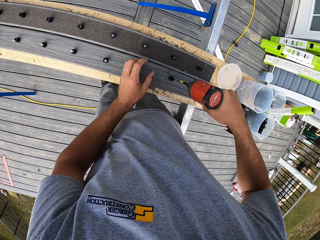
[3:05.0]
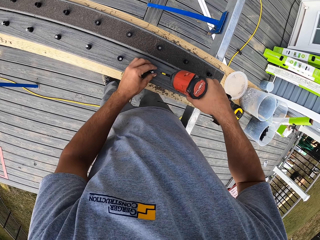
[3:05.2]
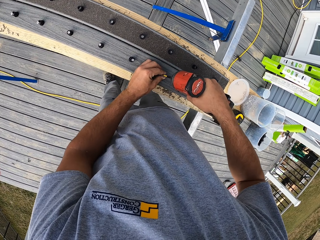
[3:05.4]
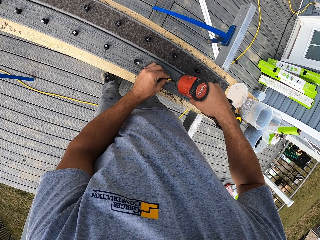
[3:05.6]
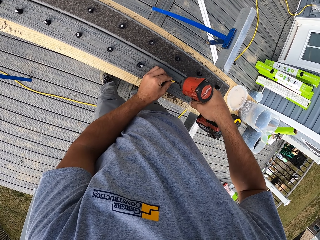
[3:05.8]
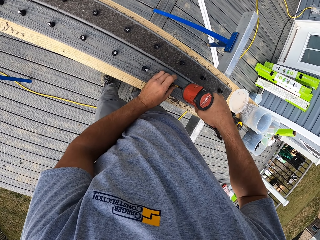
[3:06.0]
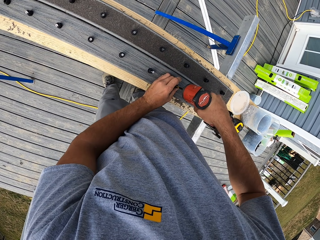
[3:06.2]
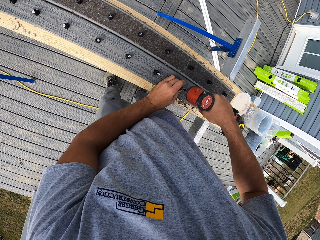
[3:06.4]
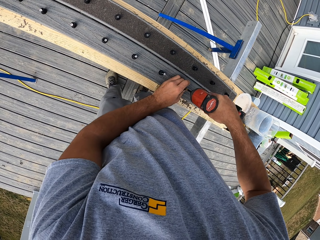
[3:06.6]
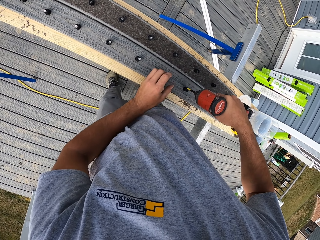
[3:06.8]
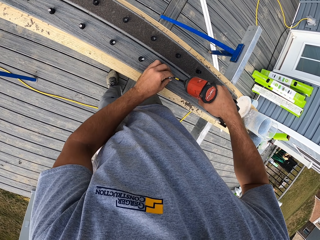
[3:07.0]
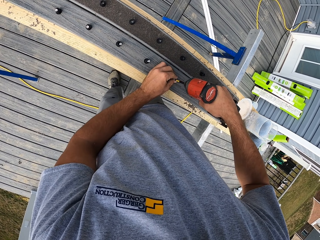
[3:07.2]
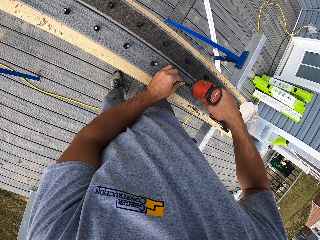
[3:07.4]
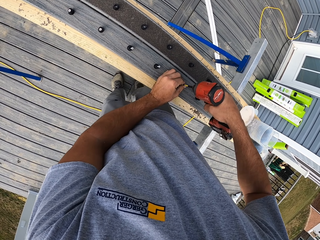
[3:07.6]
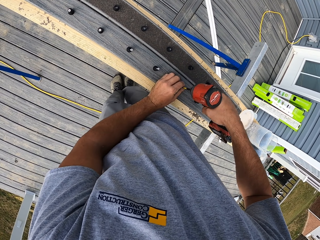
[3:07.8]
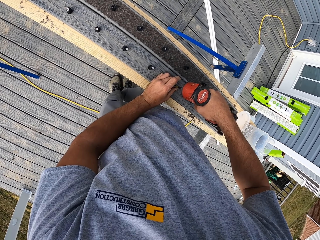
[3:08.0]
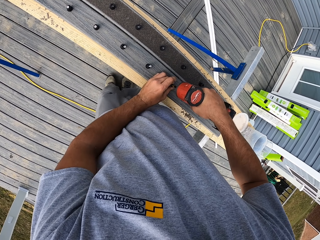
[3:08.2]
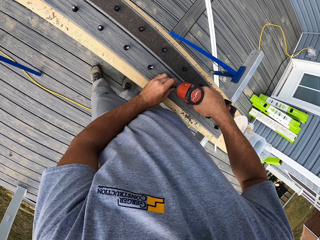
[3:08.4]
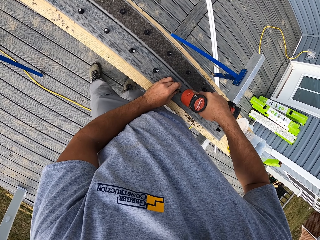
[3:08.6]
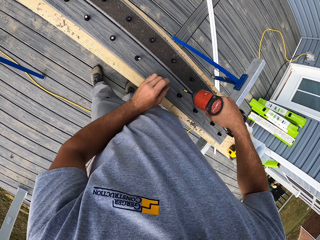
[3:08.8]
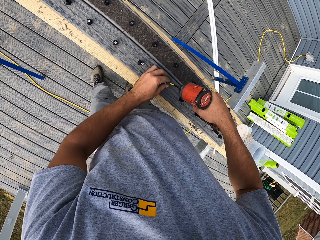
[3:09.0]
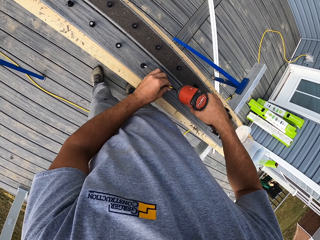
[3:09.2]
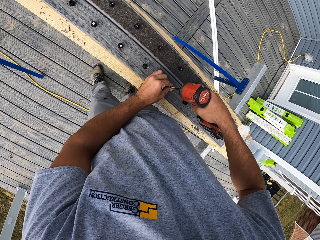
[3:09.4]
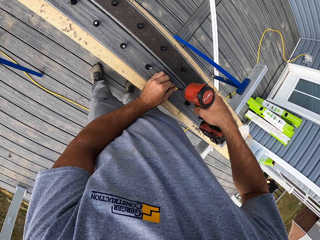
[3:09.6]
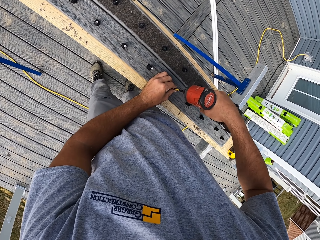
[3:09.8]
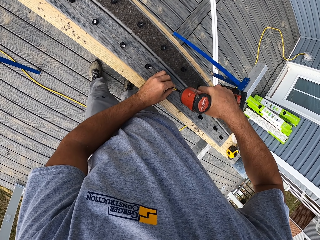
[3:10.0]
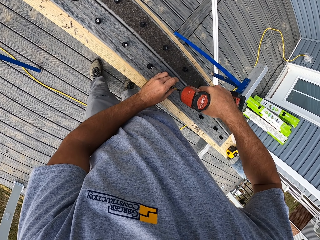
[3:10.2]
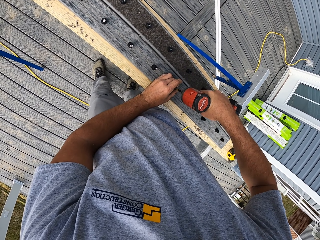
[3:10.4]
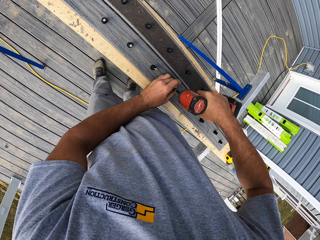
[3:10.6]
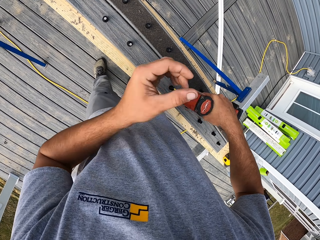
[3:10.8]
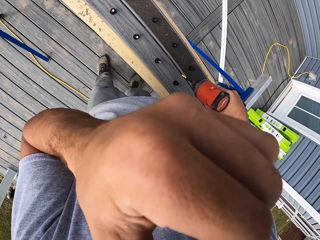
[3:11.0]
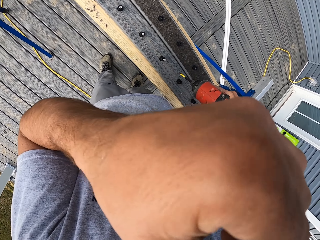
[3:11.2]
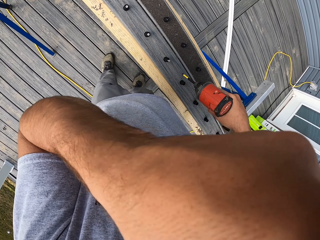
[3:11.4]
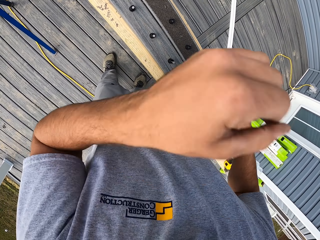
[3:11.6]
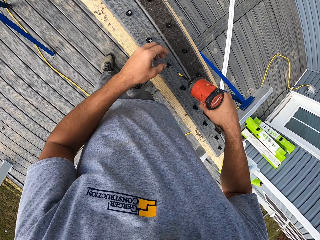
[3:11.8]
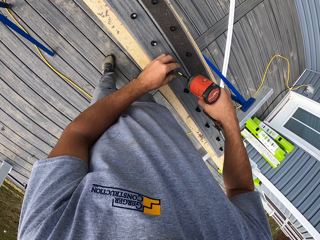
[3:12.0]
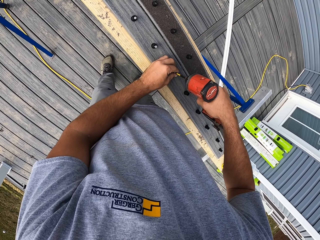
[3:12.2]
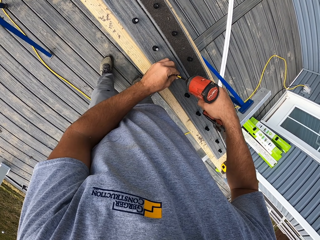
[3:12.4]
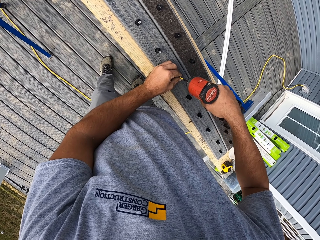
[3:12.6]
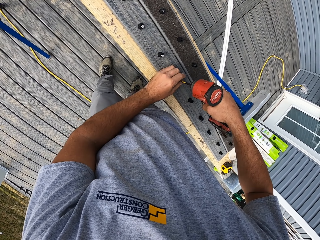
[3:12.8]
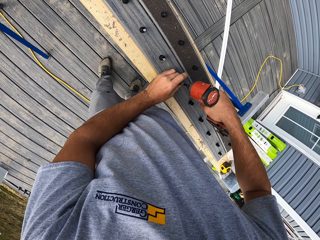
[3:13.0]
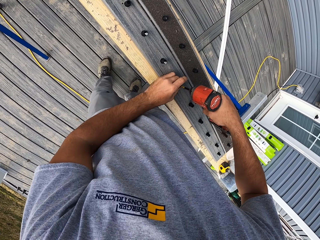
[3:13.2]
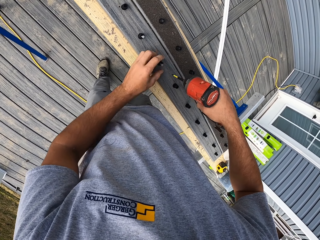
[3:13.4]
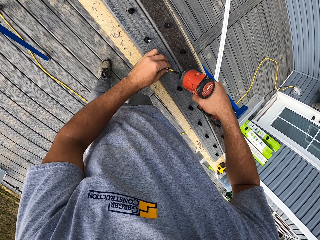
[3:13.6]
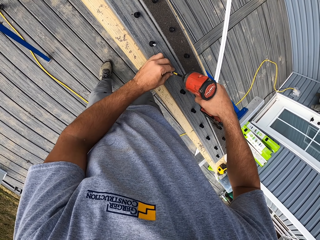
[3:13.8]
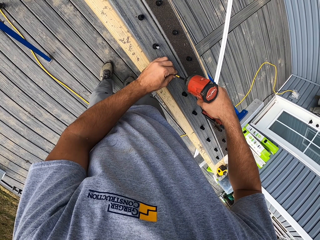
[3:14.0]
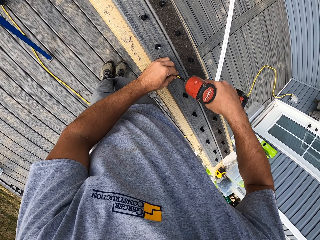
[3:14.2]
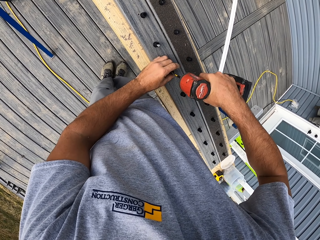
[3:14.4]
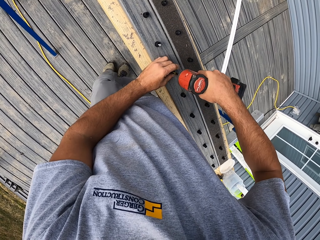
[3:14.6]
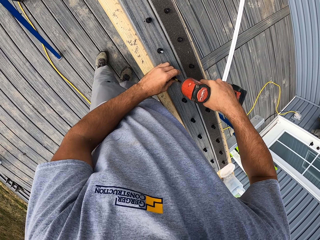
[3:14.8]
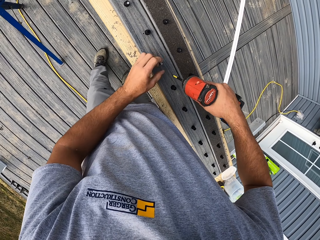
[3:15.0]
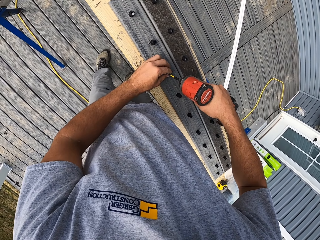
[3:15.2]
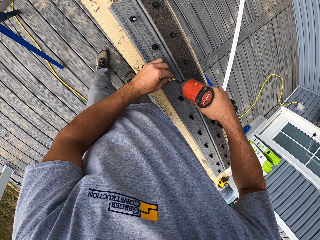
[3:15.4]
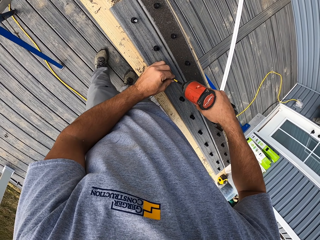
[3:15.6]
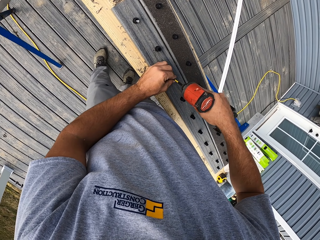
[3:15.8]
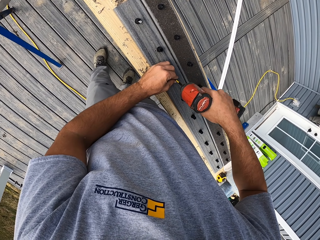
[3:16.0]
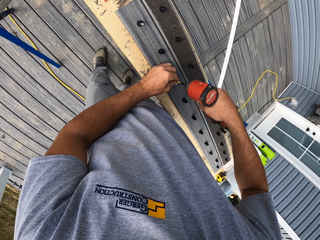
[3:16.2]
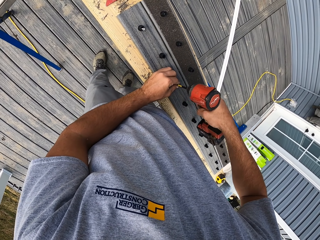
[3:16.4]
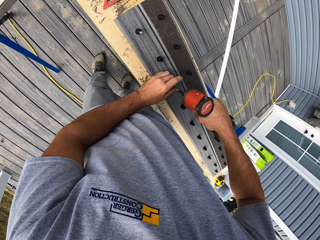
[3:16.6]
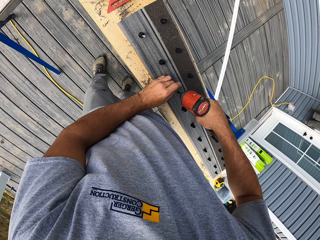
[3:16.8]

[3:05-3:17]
The camera wearer touches his mouth. He adjusts screws with an impact driver.

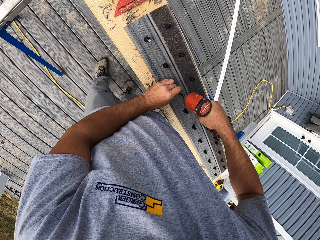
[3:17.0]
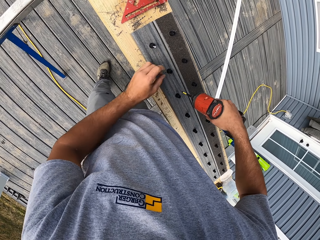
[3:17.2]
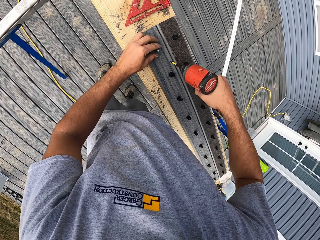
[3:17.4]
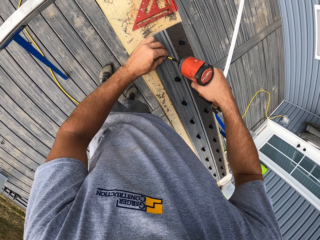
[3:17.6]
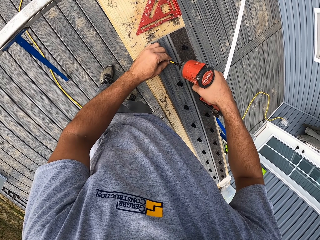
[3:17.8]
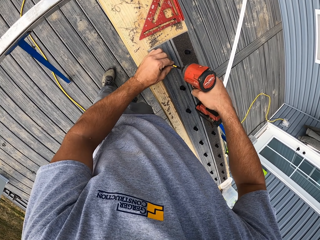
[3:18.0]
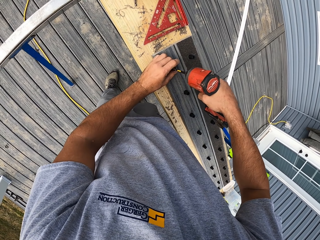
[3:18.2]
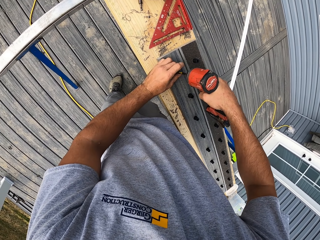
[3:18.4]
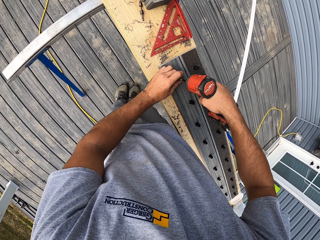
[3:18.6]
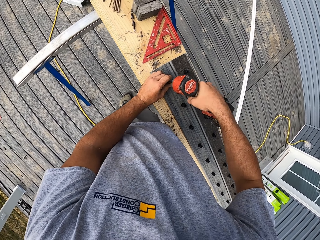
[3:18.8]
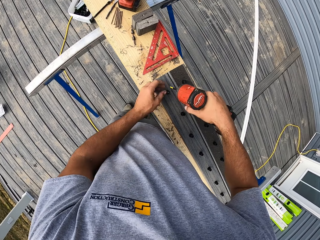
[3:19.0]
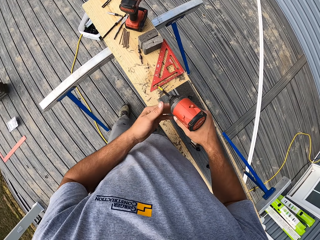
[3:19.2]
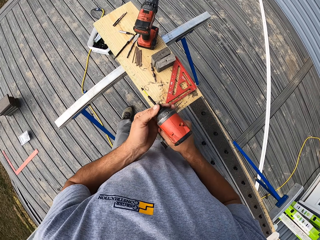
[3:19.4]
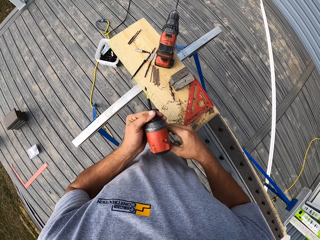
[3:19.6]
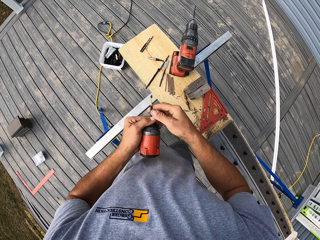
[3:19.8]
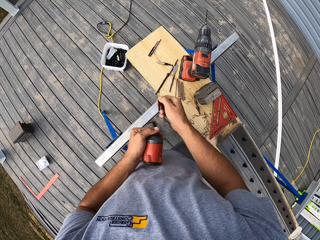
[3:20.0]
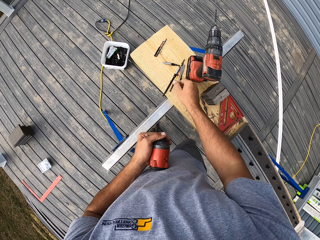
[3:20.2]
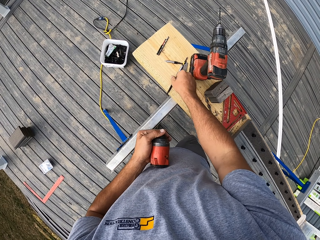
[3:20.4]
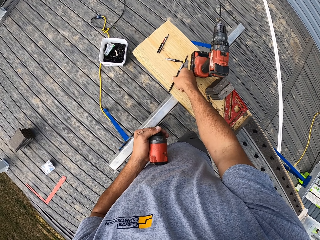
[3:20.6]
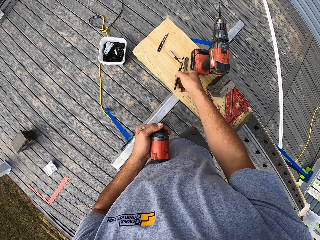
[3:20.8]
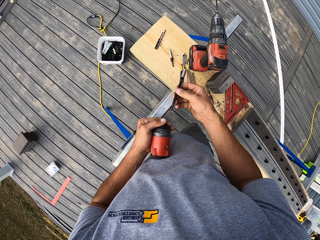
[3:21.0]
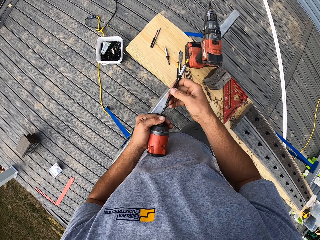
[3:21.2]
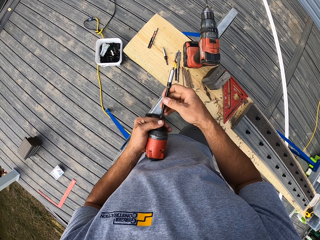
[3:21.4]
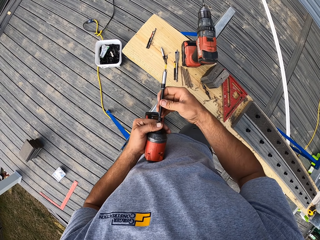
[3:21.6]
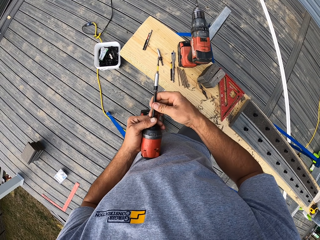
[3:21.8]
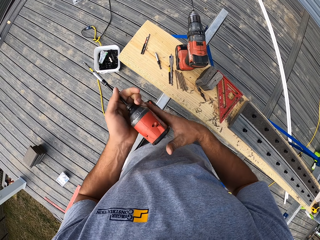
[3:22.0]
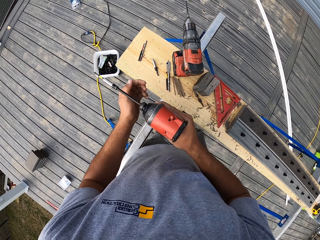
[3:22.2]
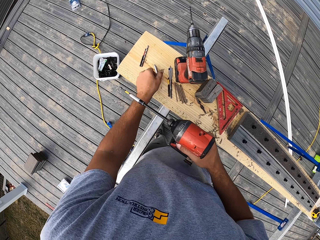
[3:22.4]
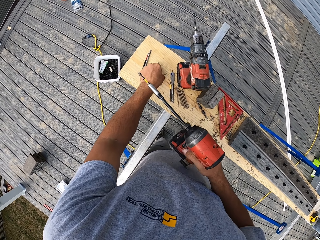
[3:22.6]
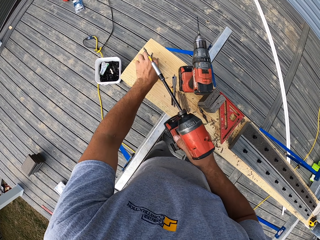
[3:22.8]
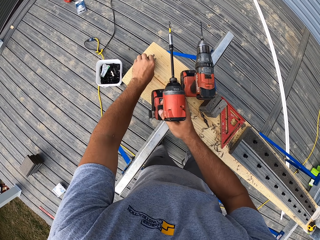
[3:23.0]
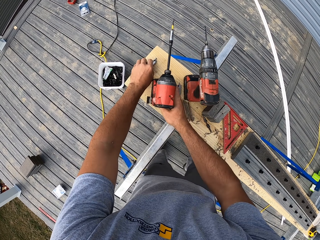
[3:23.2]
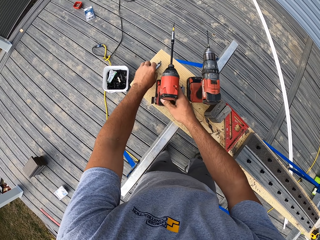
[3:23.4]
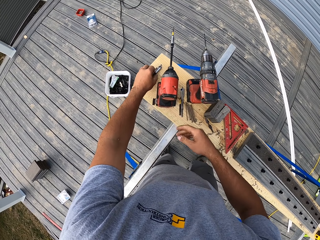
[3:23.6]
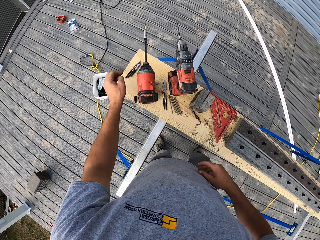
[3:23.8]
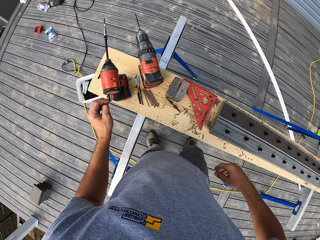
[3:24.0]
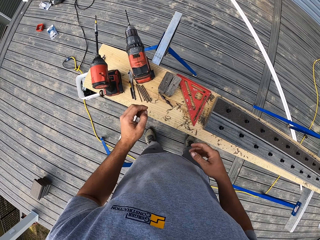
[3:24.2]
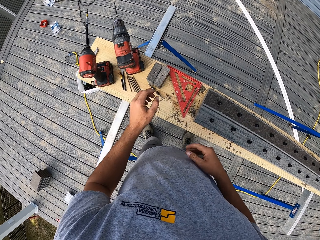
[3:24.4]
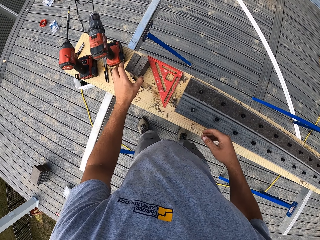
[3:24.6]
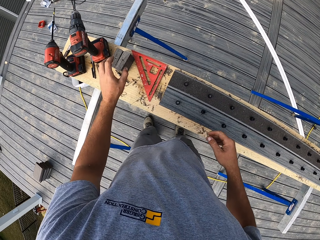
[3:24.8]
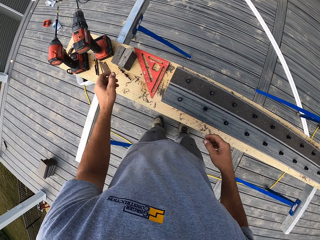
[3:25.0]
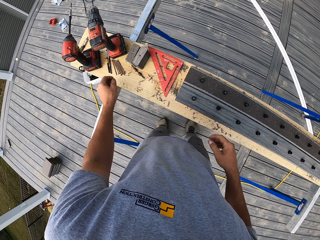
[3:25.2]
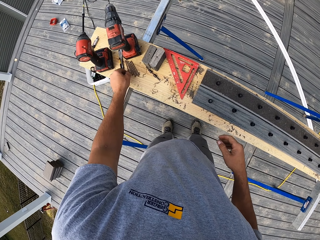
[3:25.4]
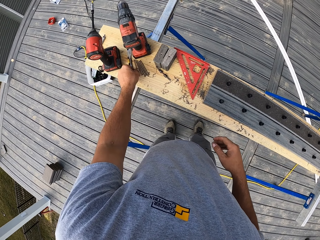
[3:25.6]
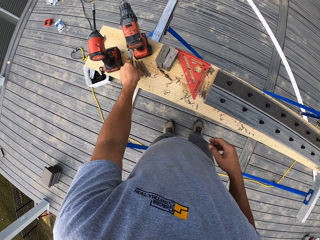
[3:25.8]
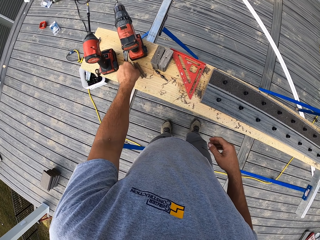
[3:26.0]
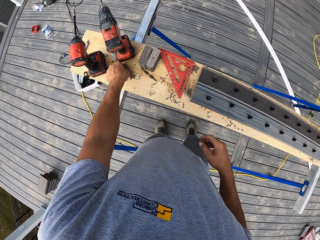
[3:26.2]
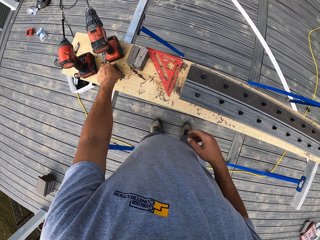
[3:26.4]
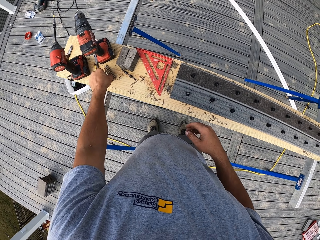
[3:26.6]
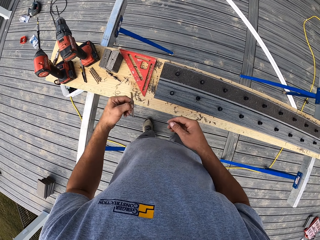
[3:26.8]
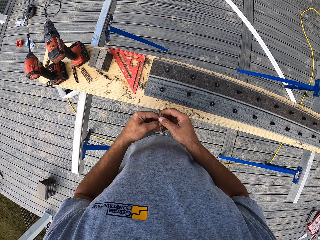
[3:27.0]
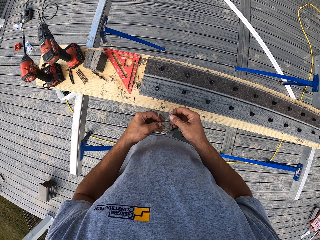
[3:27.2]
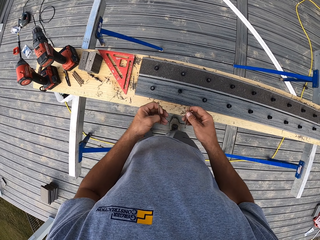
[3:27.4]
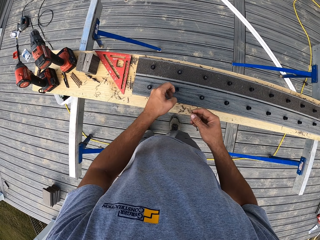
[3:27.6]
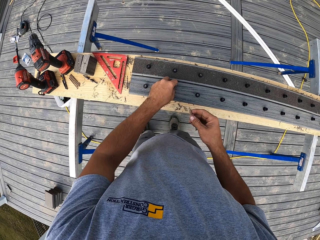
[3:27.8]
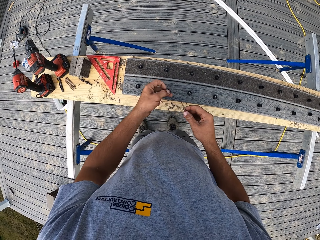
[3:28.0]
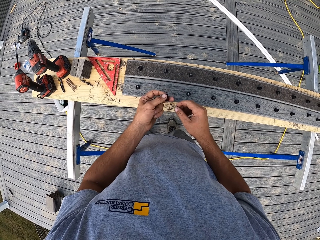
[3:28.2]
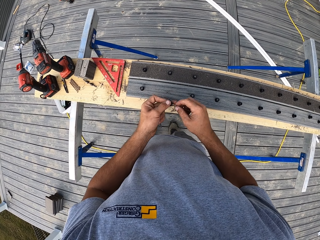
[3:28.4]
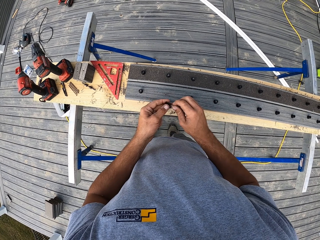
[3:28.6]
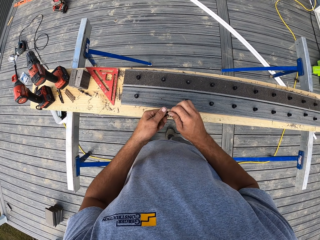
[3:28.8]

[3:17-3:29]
The camera wearer takes an impact drill from the right hand. They remove an impact driver bit and put the impact driver bit on the bench. They pick up an impact driver bit and put the bit on the impact driver. They take the impact driver from the right hand. They move the bits on the bench. They put the impact driver on the bench. They move beside the bench. They take a drill bit. They hold the drill bit. They take a screw and put the screw on the drill.
